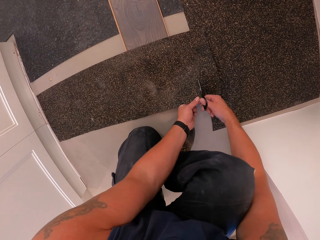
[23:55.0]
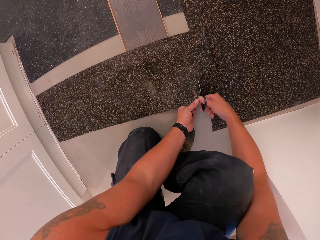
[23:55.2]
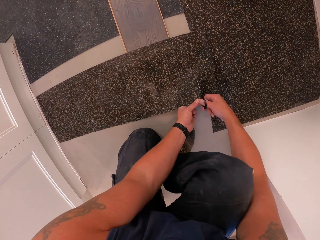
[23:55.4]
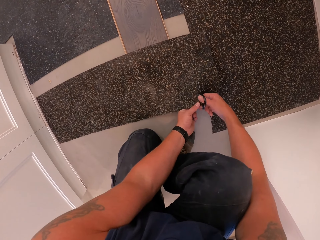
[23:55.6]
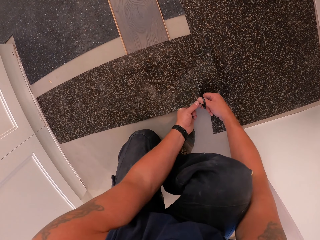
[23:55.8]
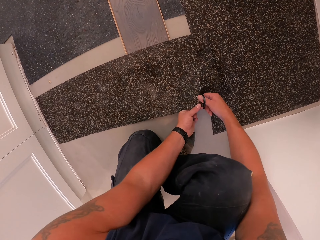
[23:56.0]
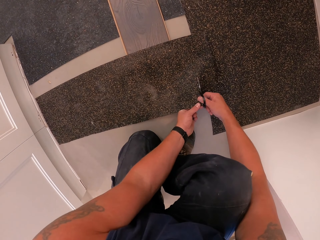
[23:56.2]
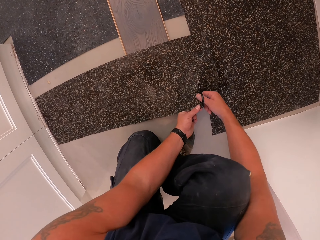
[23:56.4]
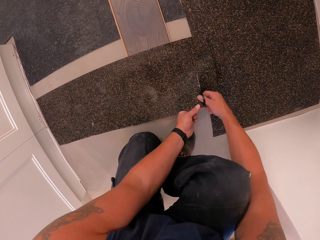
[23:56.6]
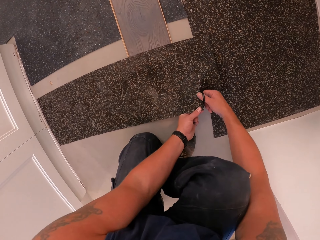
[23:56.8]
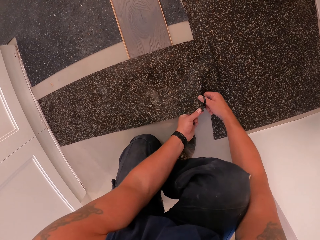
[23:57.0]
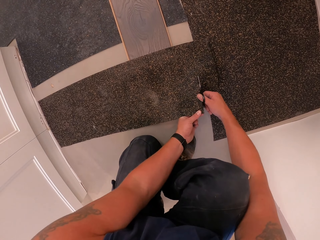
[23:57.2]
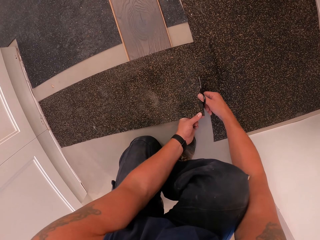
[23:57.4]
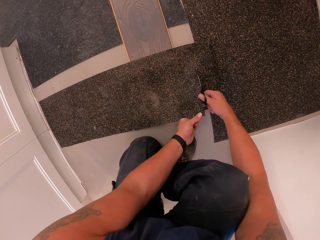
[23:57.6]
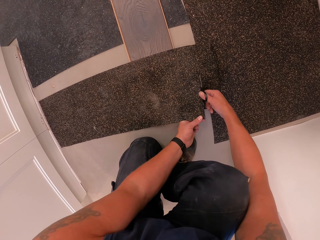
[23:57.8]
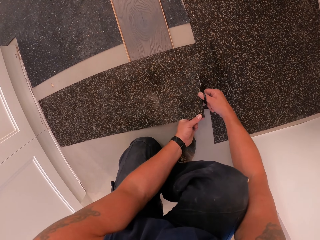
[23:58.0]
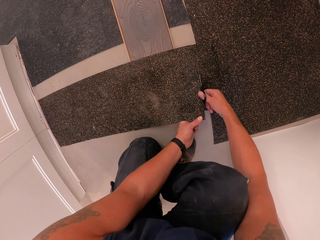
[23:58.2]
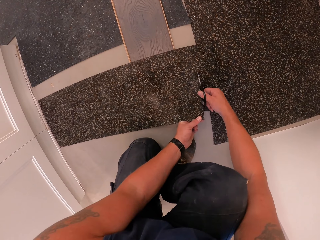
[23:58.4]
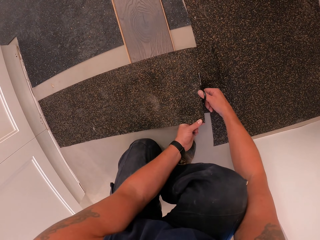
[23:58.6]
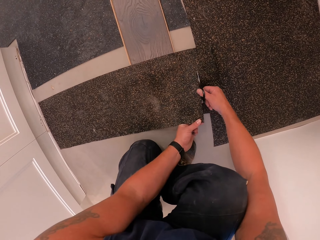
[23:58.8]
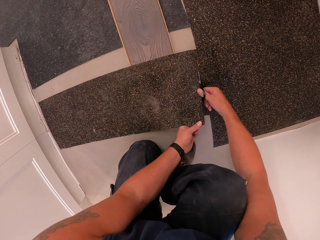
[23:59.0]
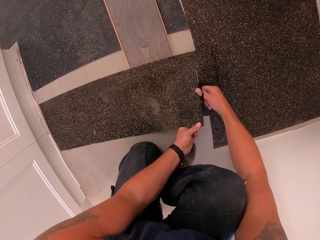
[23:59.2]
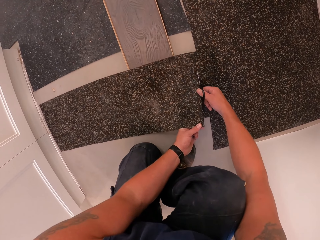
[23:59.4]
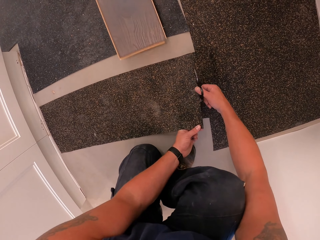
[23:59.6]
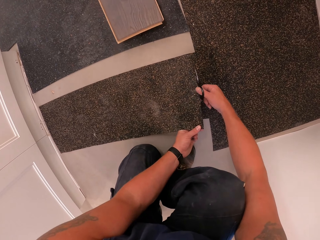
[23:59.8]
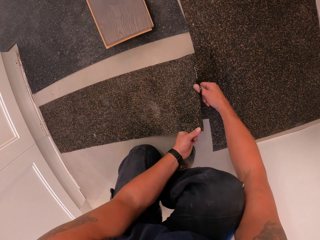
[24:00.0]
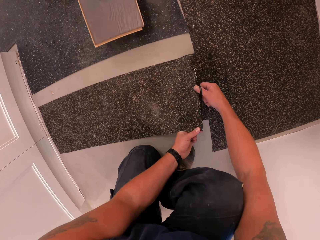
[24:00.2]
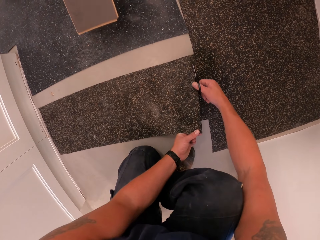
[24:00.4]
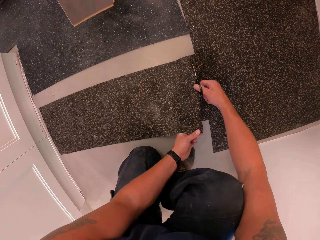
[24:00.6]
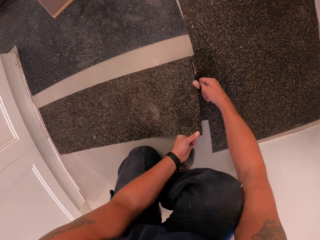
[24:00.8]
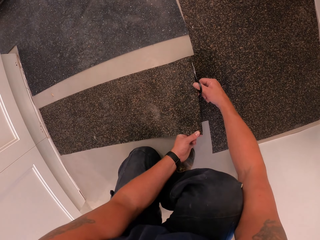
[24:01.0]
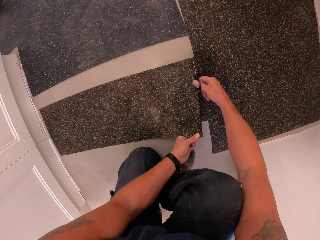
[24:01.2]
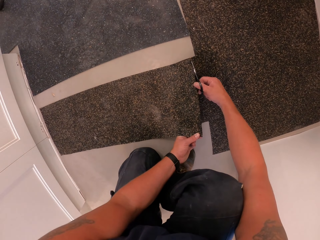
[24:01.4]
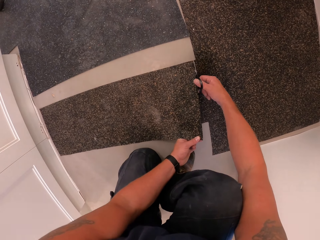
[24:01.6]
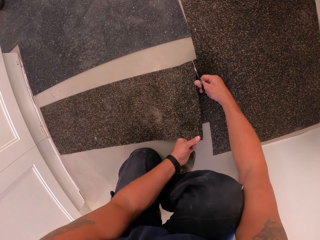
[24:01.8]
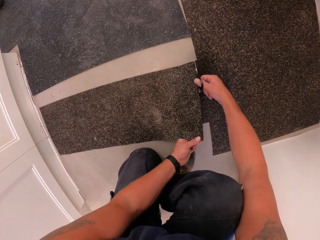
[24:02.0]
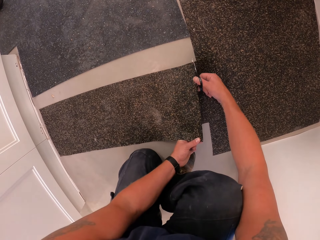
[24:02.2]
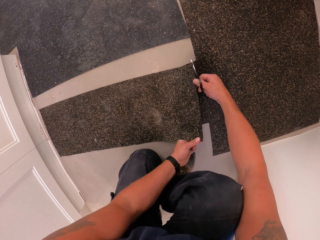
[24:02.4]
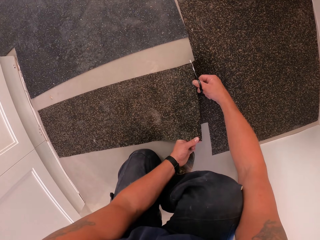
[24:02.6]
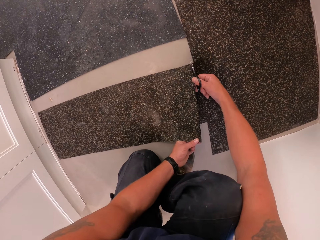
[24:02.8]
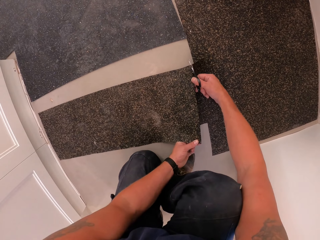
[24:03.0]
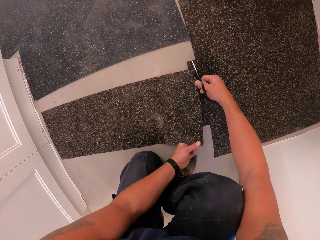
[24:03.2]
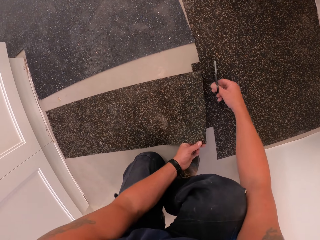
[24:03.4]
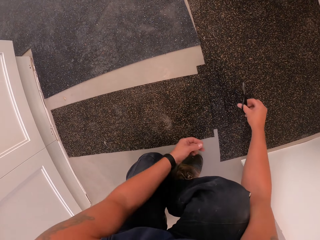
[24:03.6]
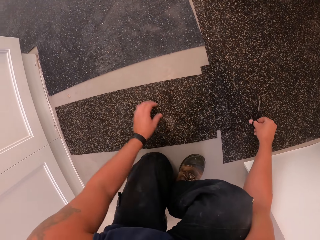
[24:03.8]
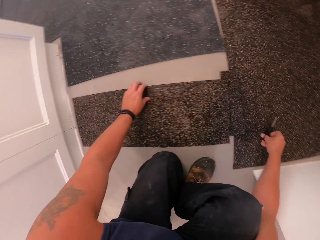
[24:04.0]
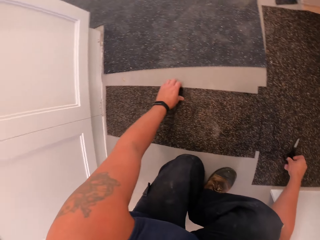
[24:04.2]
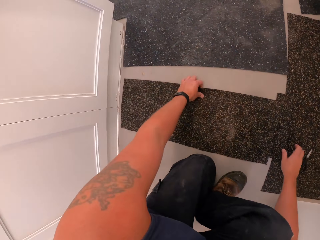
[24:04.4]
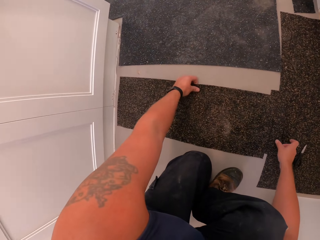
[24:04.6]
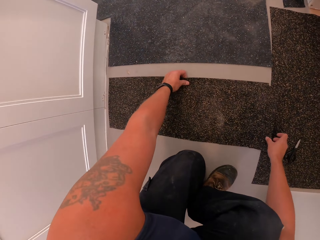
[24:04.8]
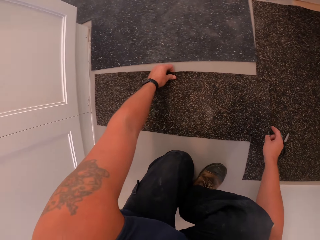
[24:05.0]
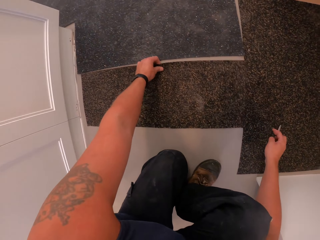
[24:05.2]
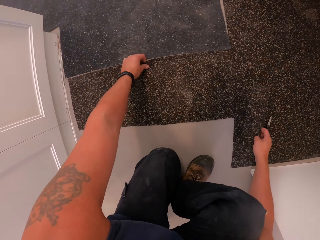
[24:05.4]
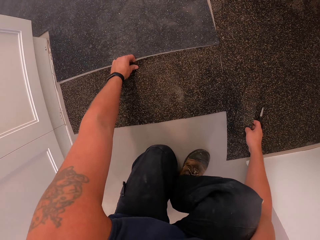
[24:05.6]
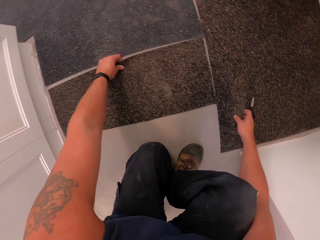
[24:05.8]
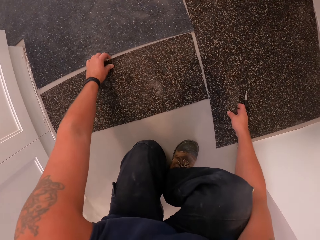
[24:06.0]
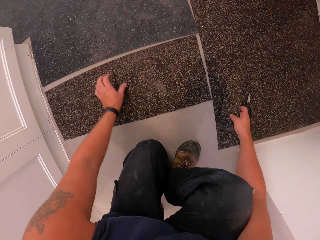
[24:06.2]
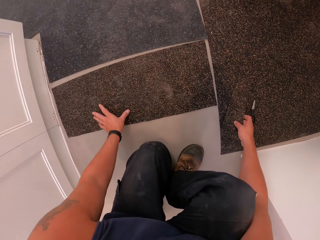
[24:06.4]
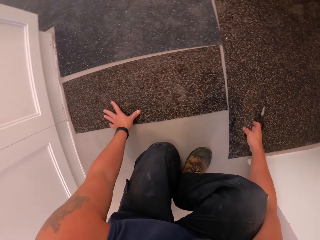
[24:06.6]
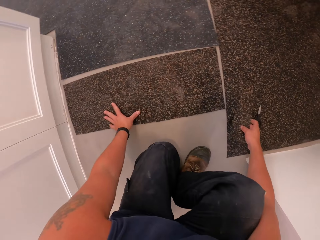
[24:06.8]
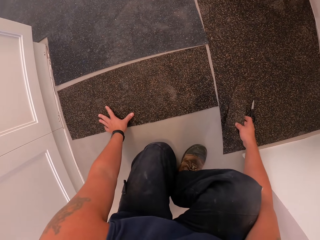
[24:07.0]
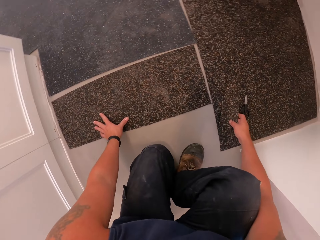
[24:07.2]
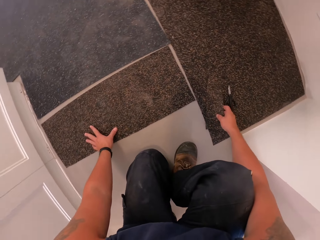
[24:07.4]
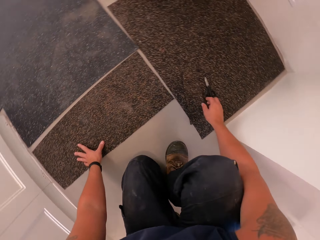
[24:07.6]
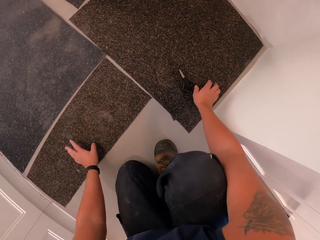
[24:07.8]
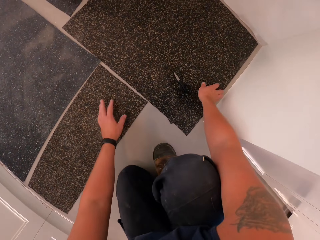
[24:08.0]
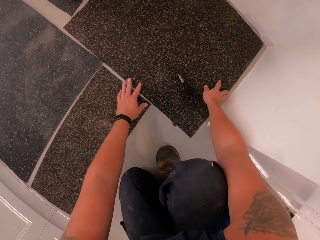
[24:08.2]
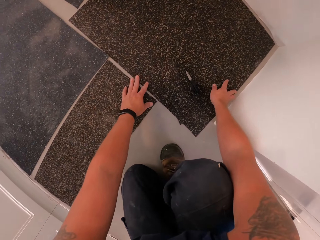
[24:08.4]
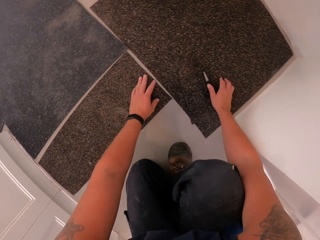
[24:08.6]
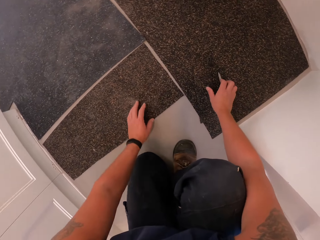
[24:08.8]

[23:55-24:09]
A man picks a board from the floor near the camera wearer. The camera wearer puts the scissors on the floor mat. They drop the floor cover with the right hand. They align the cut floor mat.

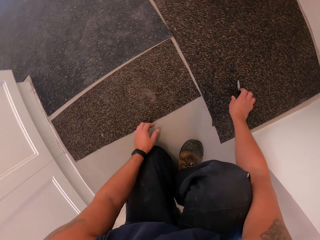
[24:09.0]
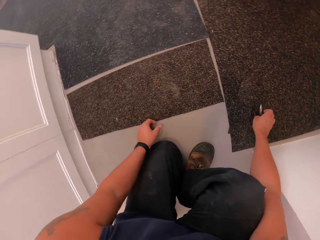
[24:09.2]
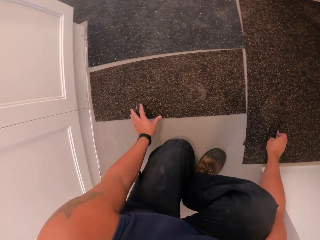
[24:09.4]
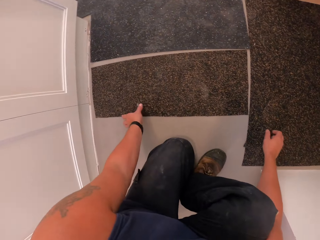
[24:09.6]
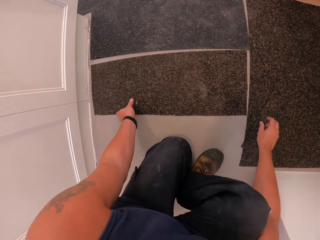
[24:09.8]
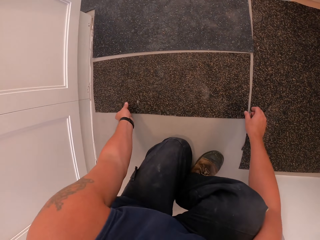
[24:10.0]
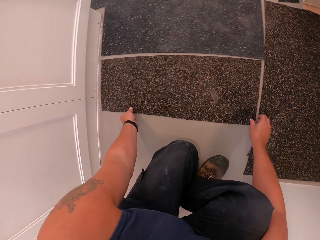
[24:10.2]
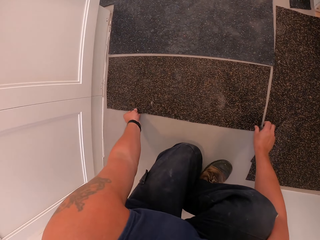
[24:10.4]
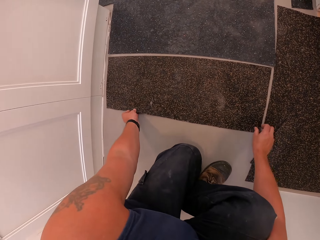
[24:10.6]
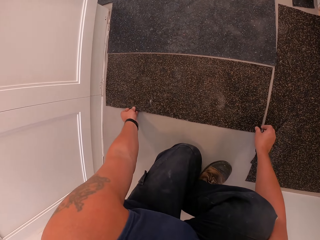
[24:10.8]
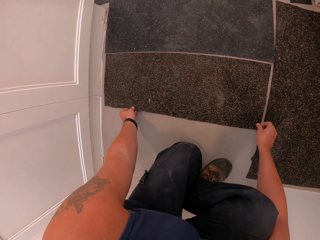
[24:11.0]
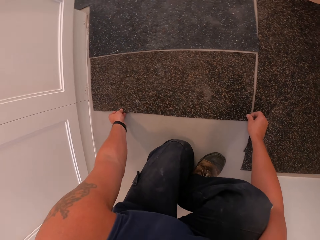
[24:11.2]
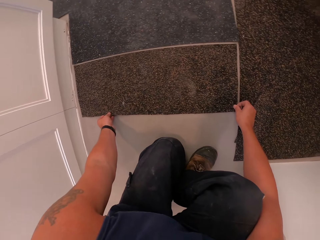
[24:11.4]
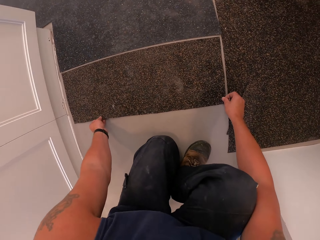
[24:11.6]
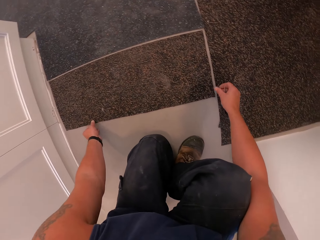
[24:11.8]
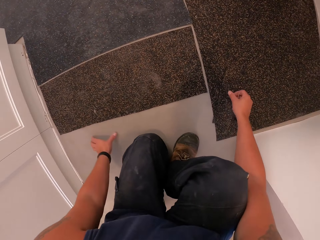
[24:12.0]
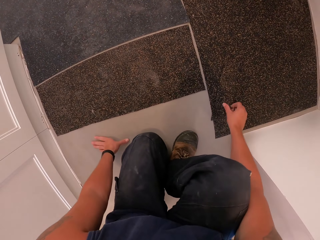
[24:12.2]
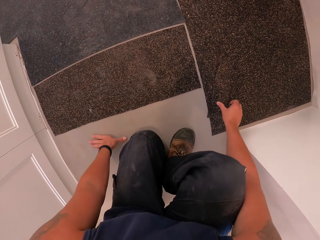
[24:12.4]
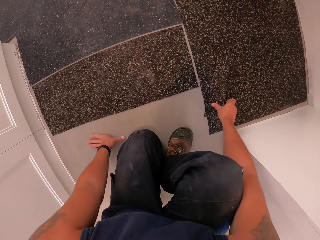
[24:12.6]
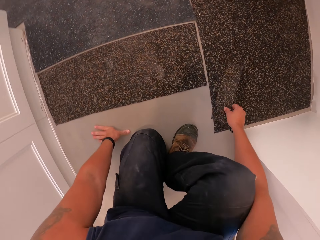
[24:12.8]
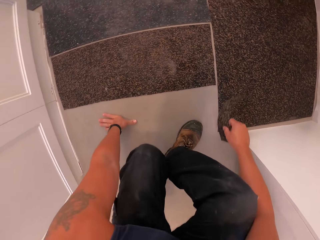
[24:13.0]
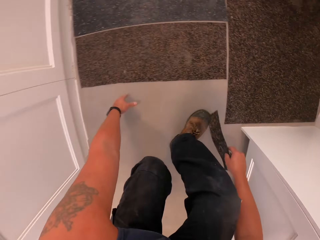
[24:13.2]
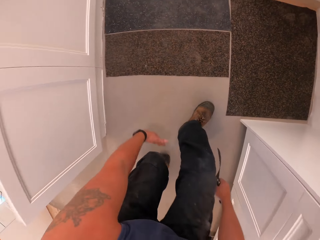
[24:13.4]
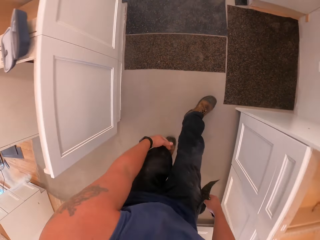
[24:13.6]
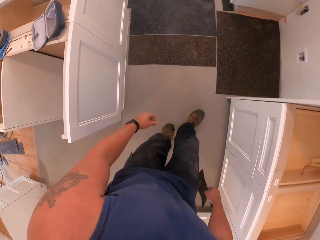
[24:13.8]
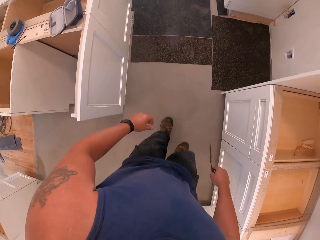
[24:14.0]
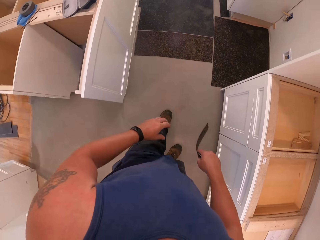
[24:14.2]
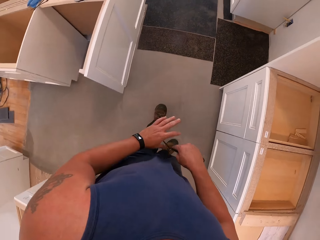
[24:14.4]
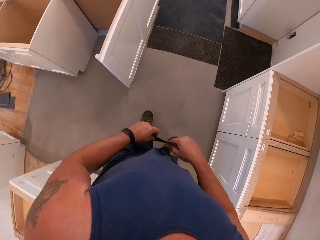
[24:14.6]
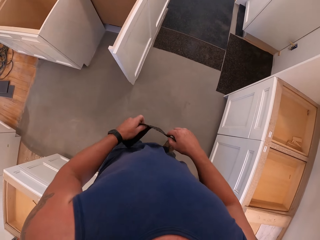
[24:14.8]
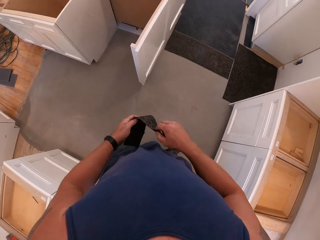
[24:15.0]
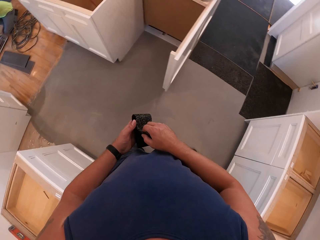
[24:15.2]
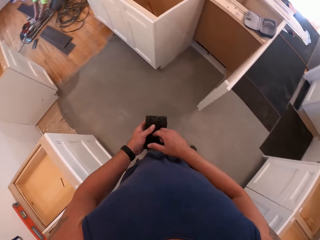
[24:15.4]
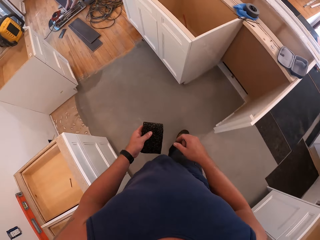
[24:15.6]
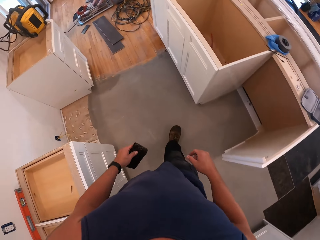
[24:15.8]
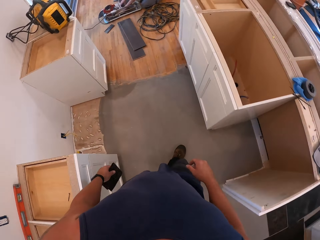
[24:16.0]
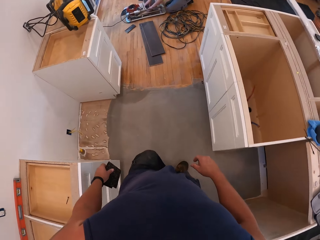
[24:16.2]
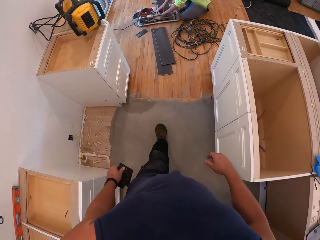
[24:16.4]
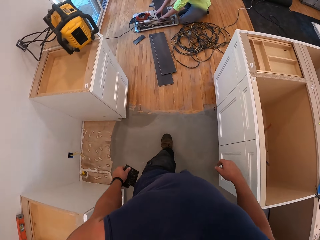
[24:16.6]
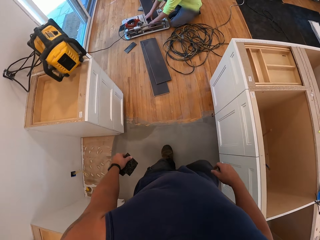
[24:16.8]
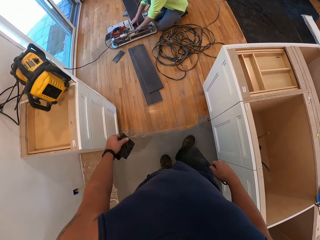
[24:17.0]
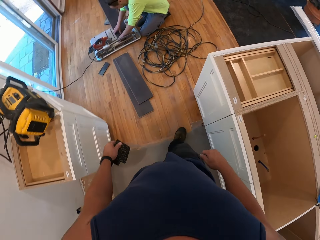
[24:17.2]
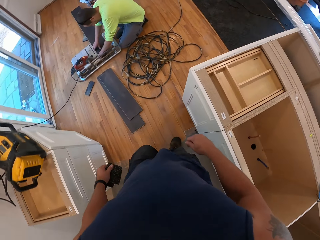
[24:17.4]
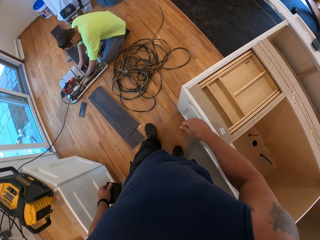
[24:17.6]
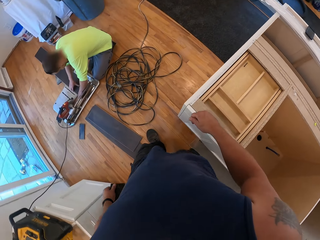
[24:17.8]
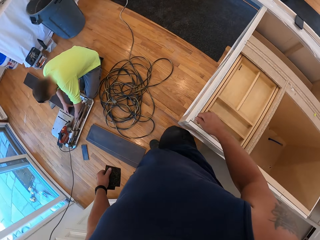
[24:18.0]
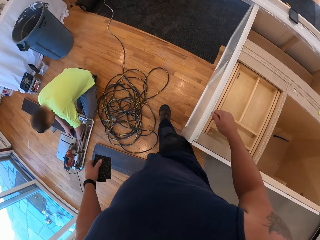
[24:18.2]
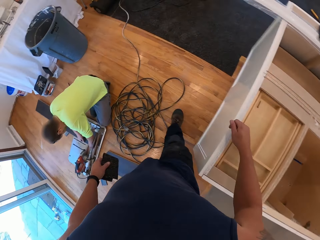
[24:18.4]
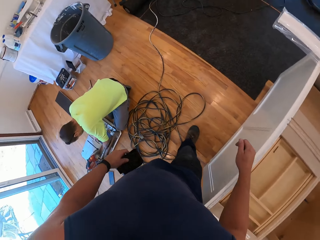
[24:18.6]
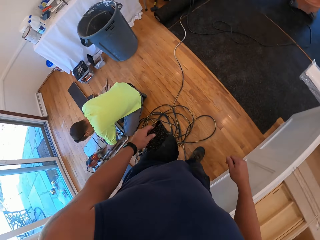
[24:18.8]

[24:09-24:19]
The camera wearer takes the scissors from the floor. They adjust the floor cover with both hands. They pick the piece of floor cover from the floor with the right hand. They pass the piece of floor cover to the left hand.
